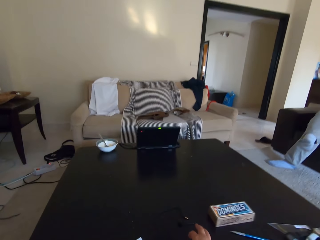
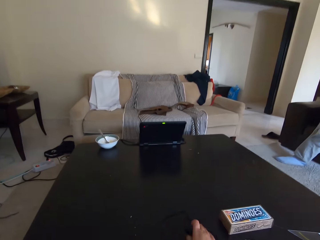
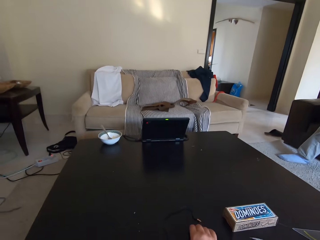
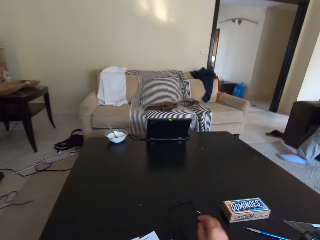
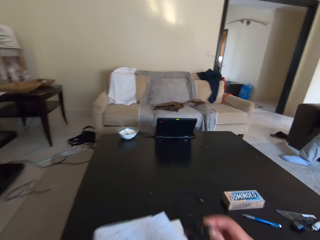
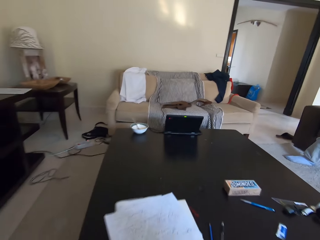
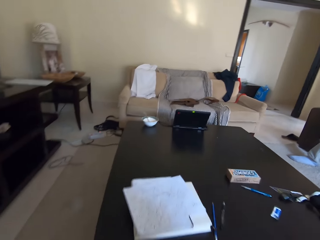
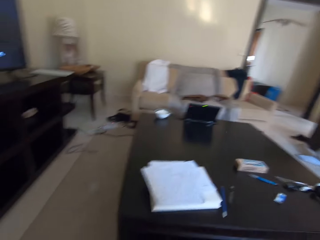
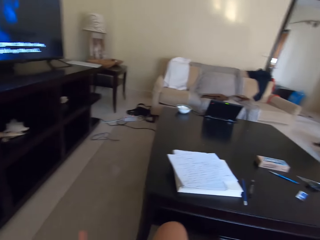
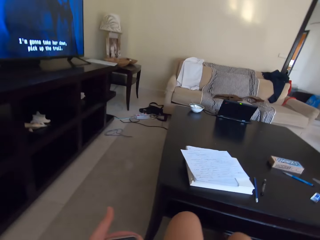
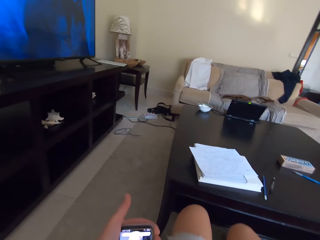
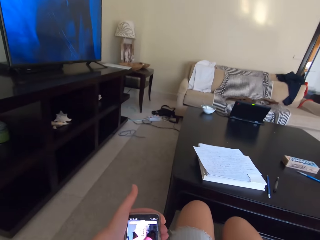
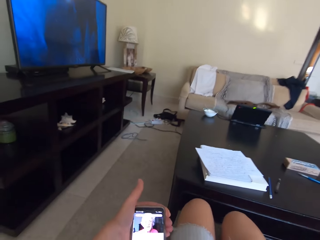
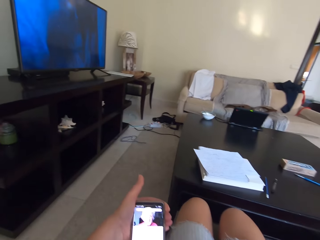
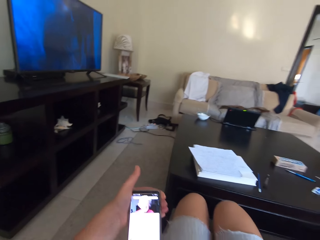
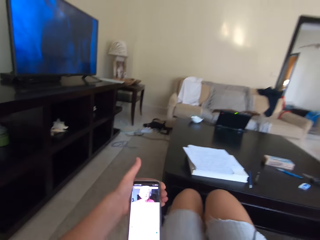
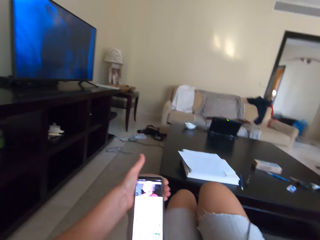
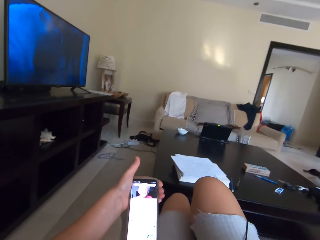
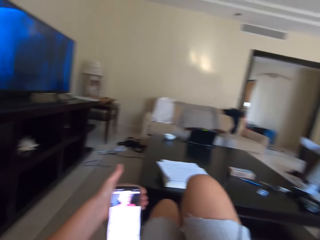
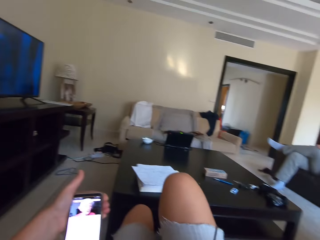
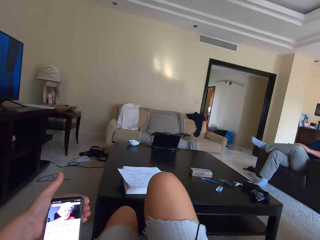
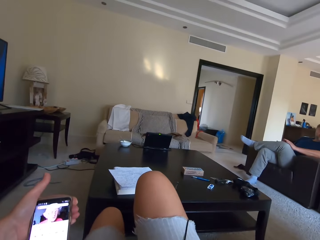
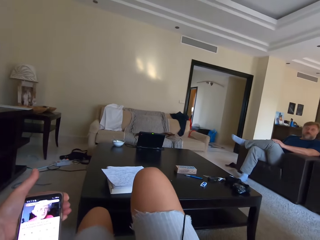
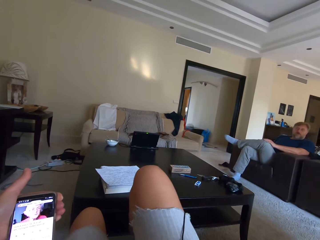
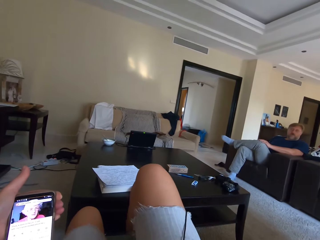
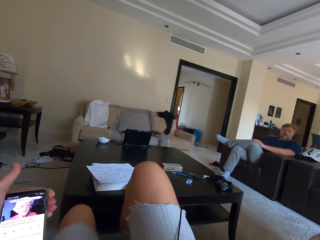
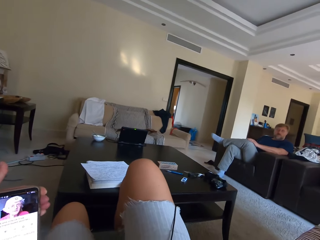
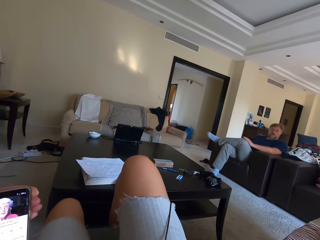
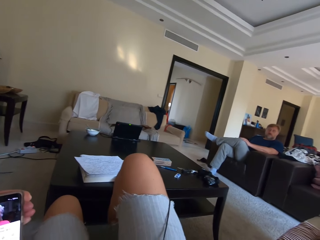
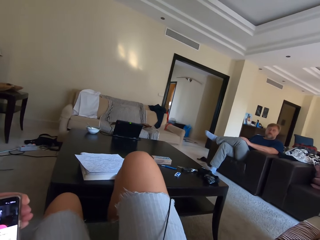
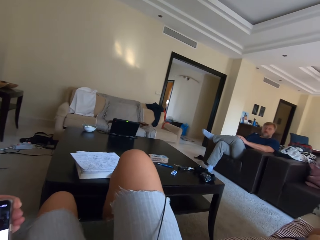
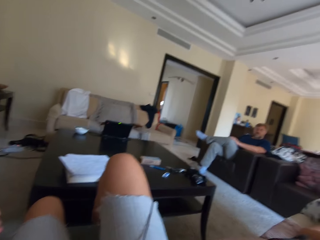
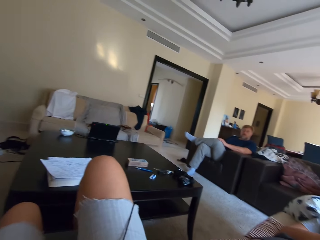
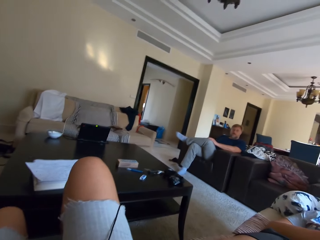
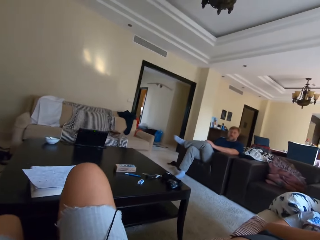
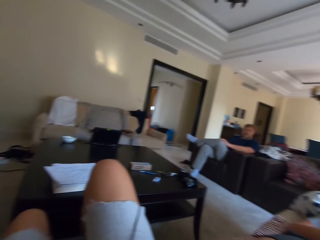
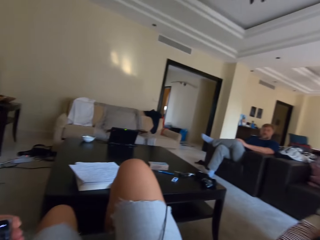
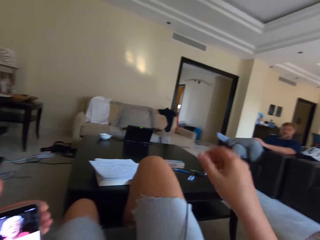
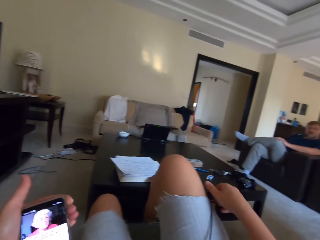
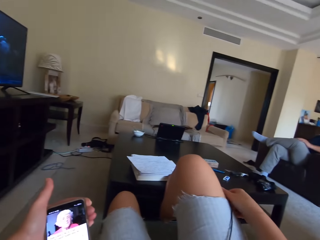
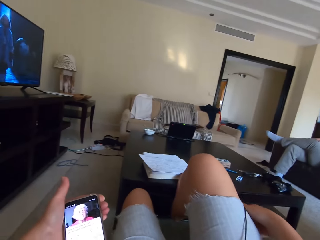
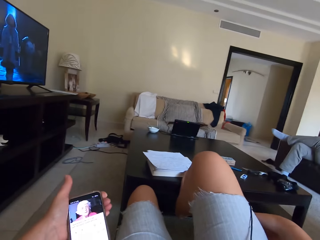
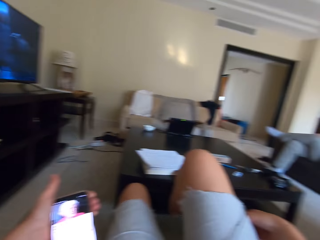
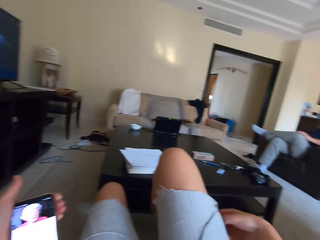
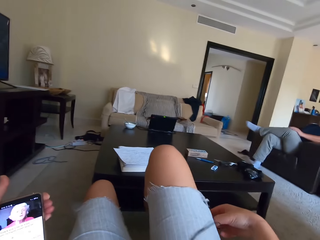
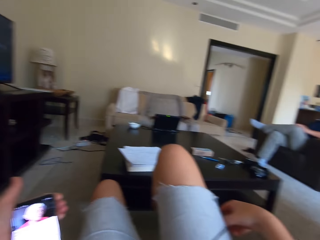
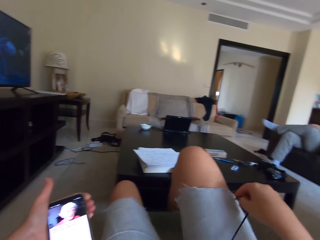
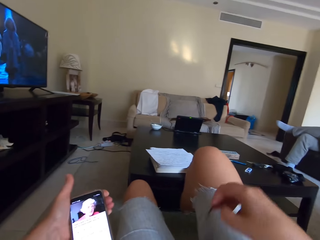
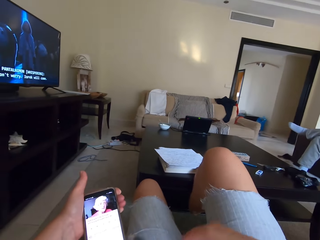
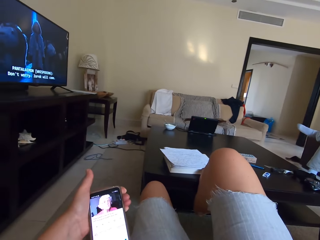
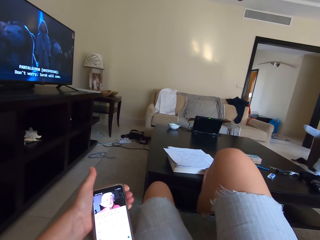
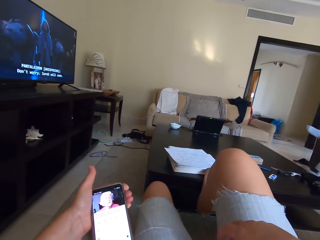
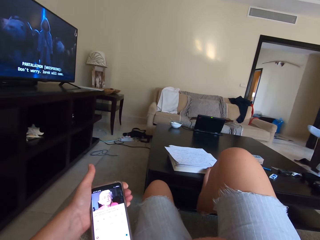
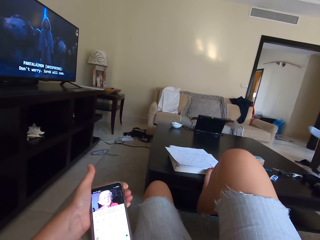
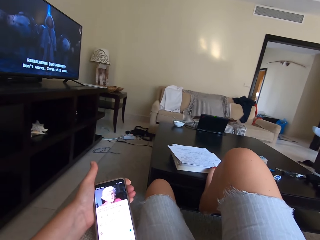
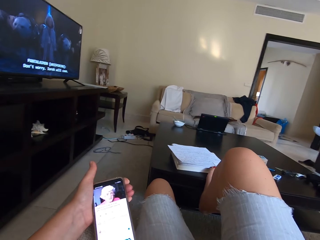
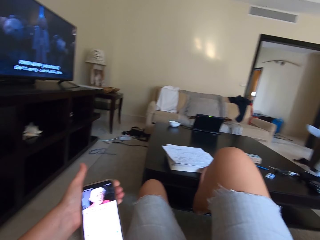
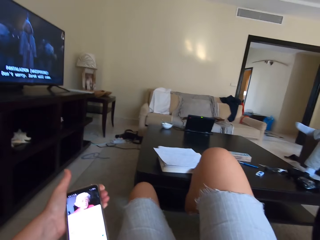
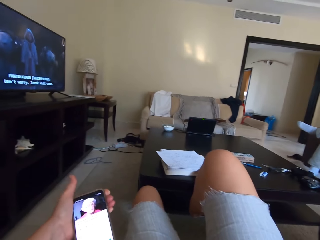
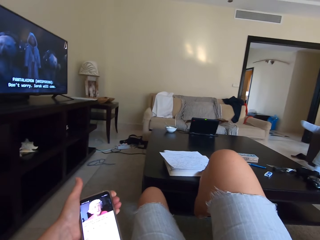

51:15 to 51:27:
The camera wearer puts the legs on the table. They plug the earphone to the phone.

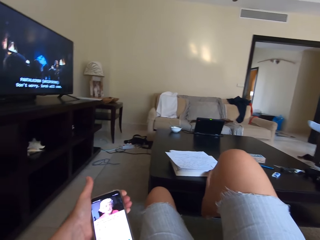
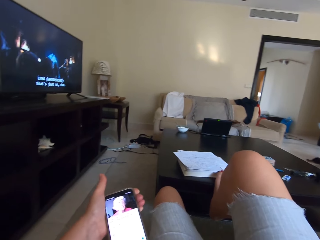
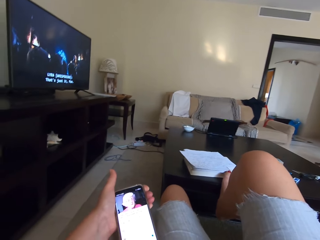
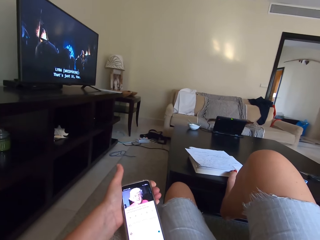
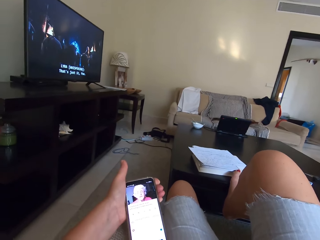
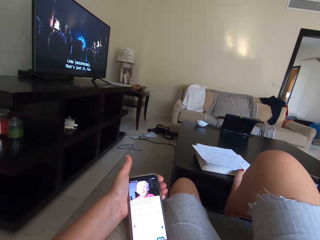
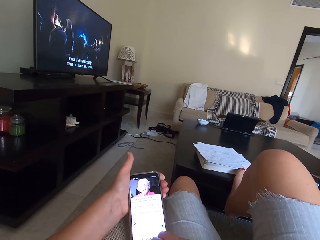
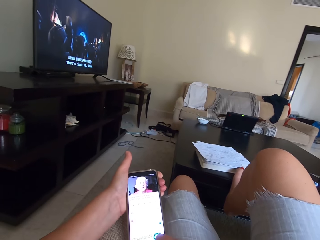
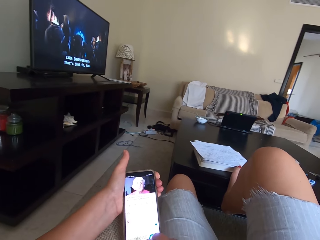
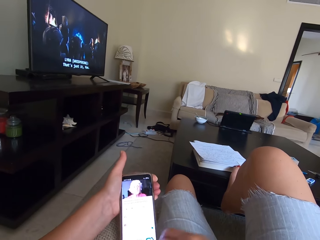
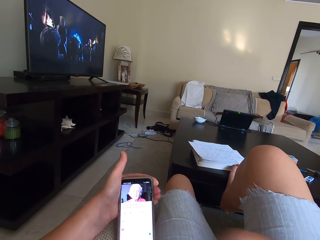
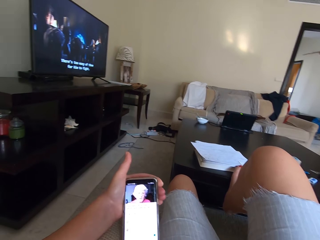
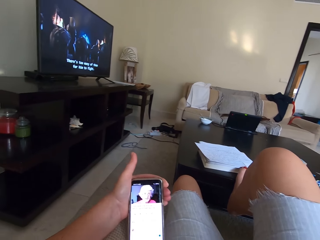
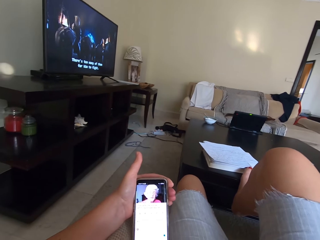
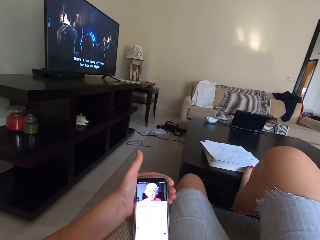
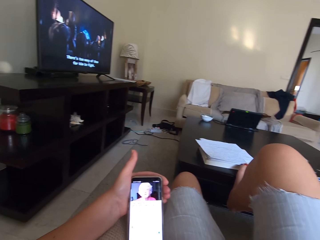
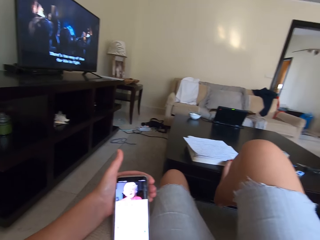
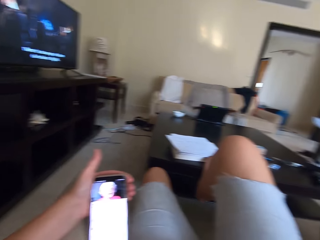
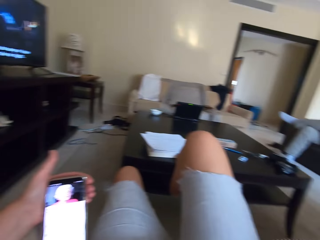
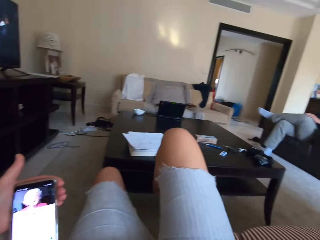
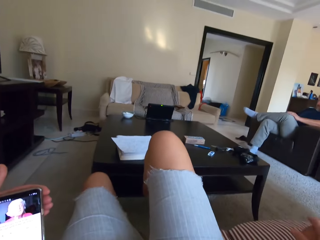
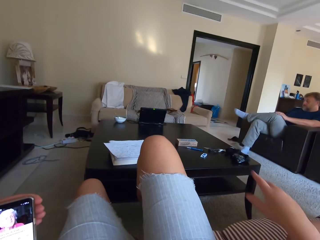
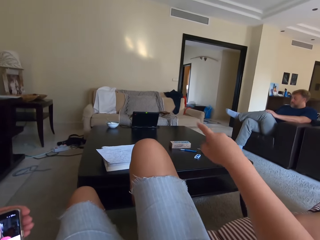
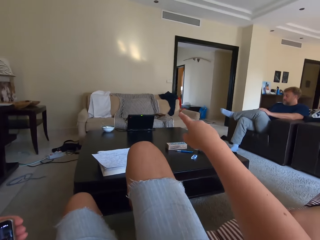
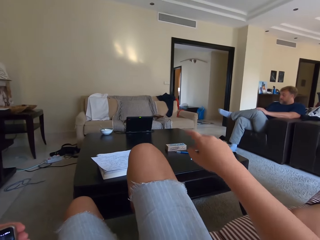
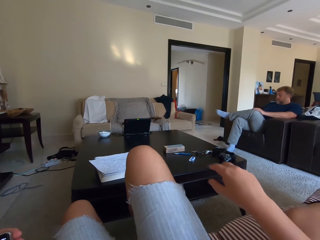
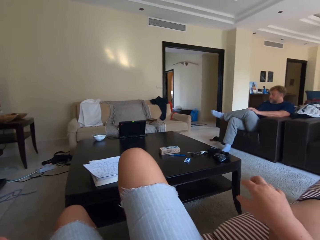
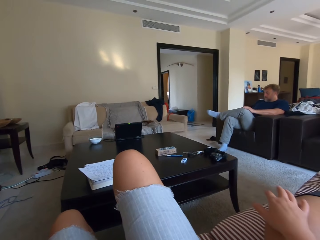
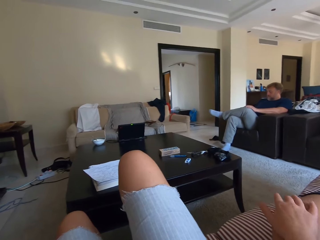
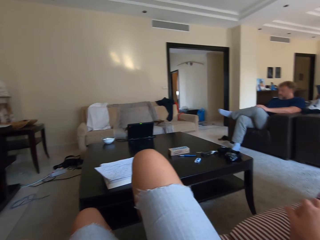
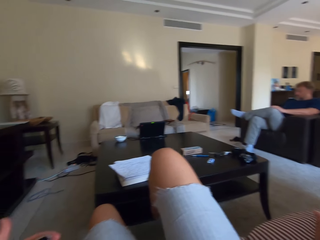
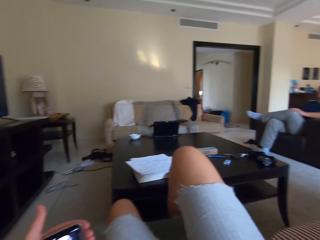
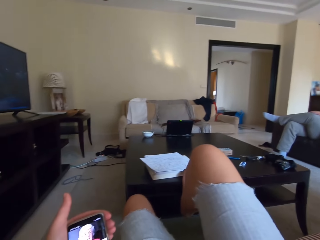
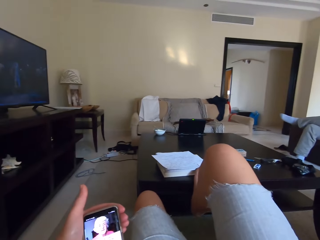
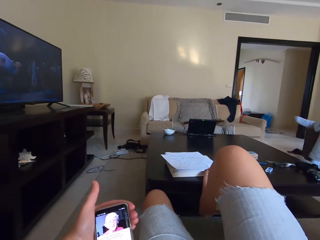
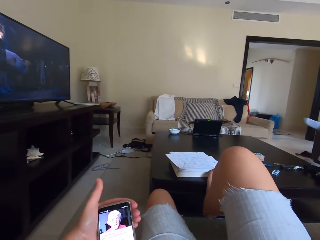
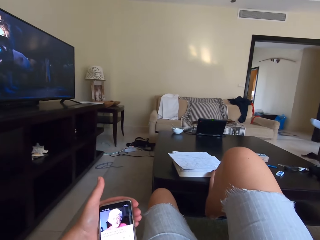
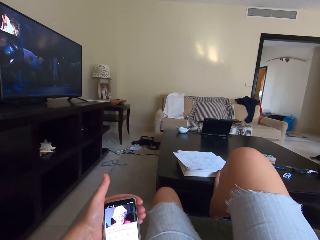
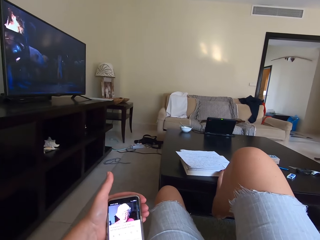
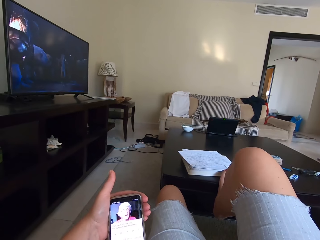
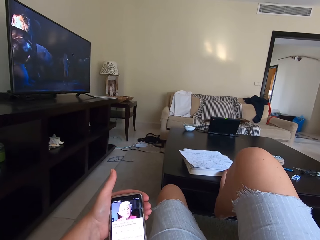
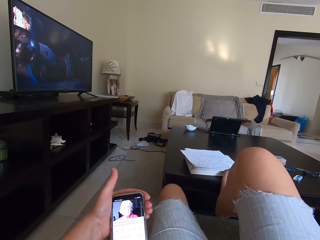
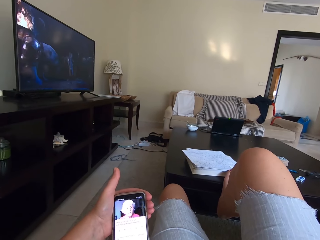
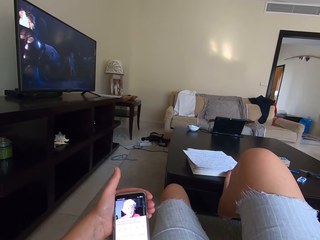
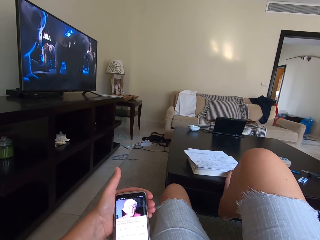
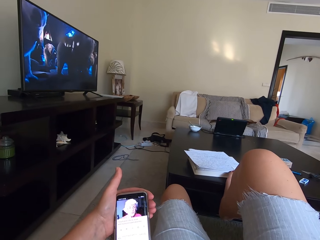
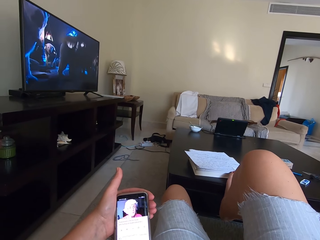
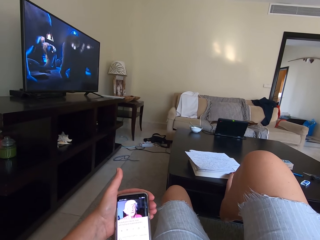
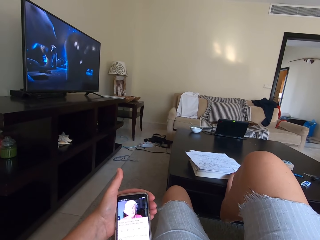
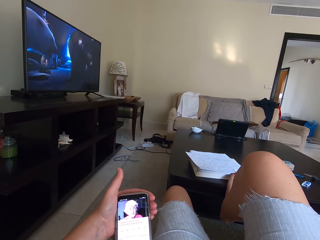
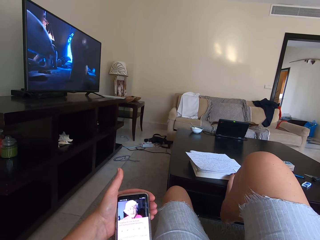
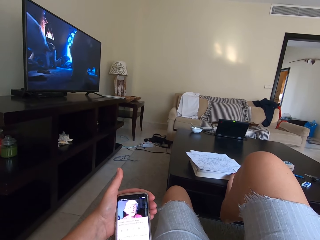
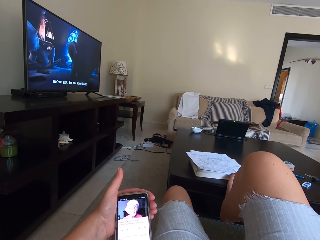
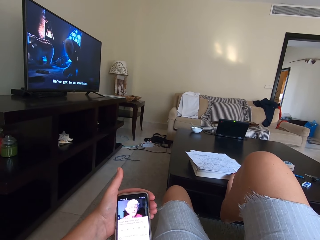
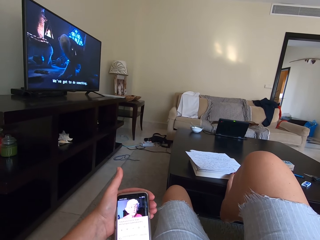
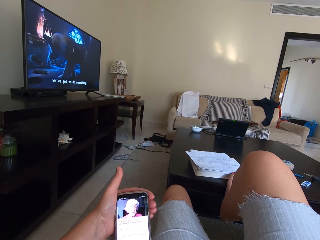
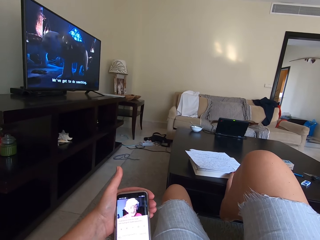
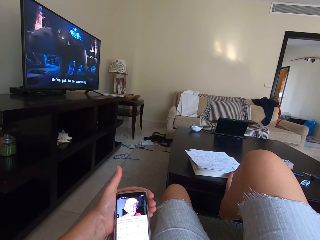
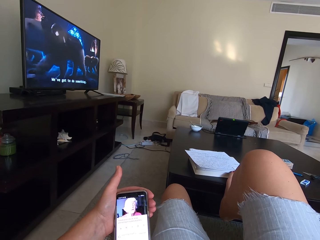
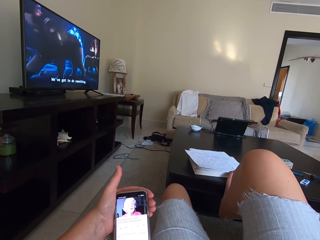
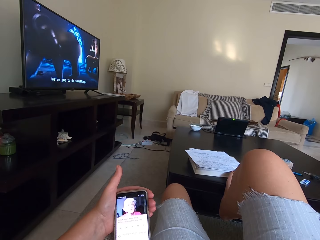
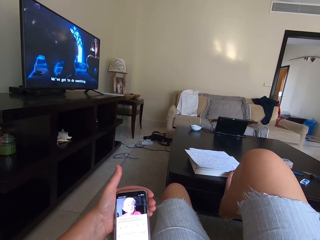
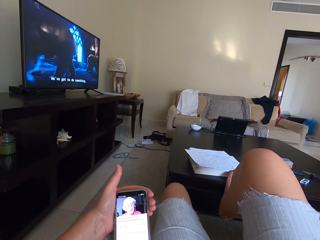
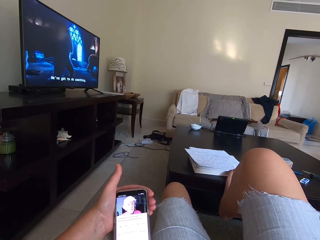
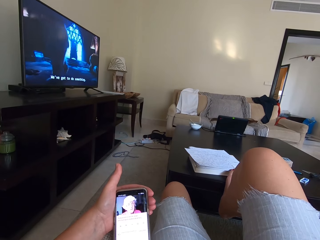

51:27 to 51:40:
The camera wearer plugs in the earphones in the phone. They make a gesture, point at the TV and watch the video.
